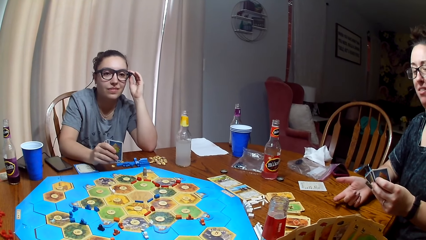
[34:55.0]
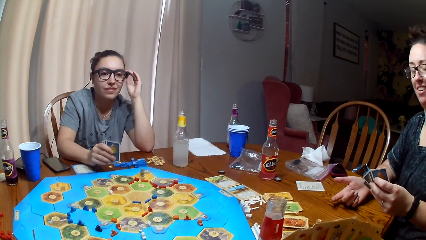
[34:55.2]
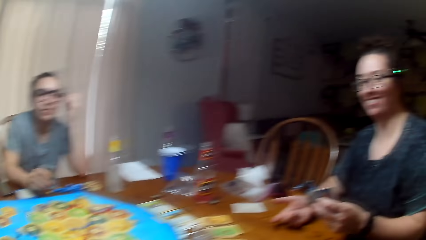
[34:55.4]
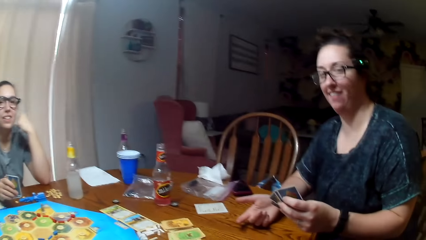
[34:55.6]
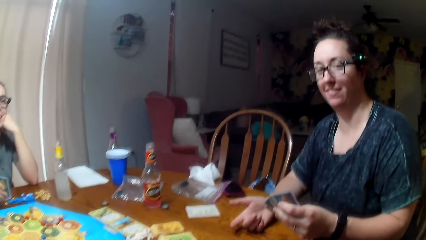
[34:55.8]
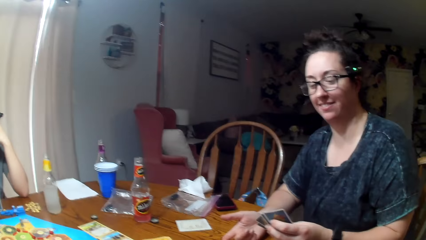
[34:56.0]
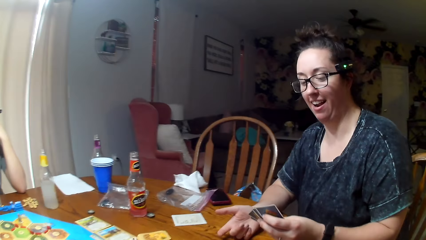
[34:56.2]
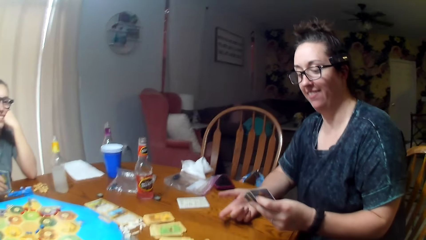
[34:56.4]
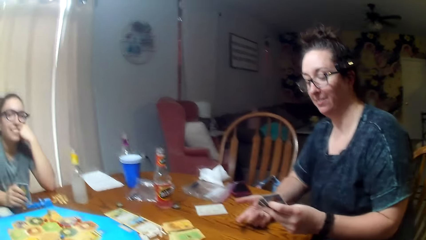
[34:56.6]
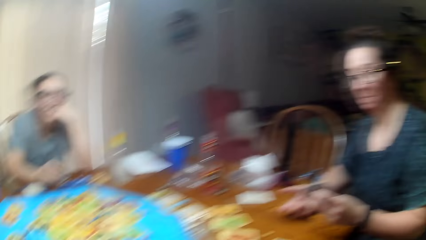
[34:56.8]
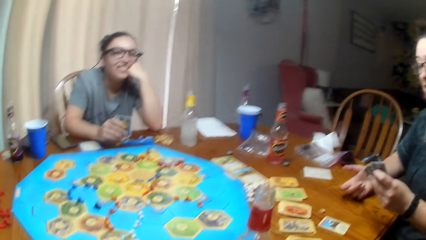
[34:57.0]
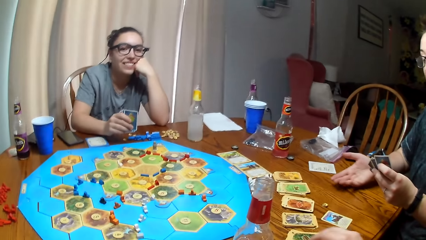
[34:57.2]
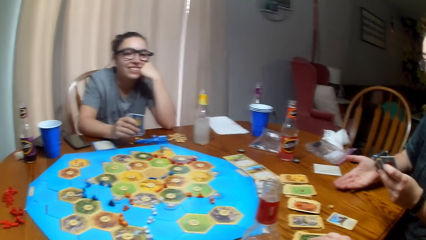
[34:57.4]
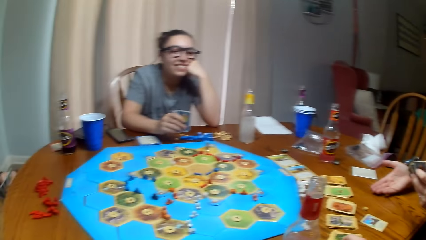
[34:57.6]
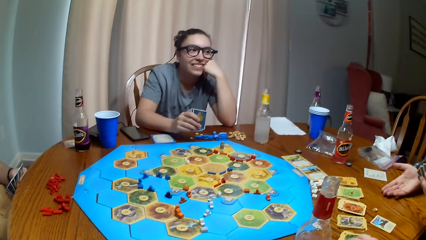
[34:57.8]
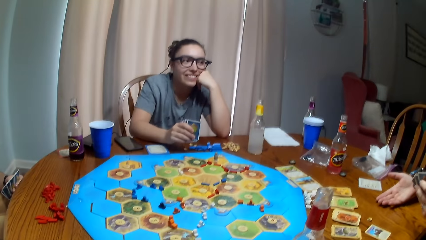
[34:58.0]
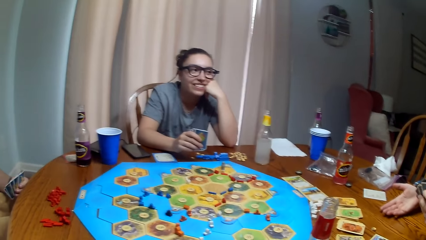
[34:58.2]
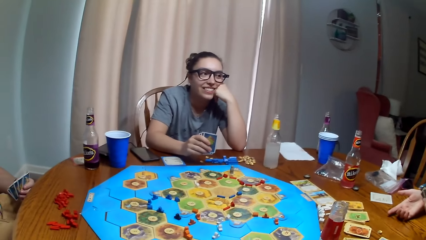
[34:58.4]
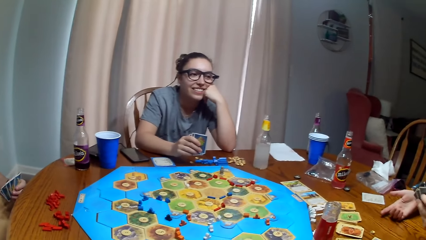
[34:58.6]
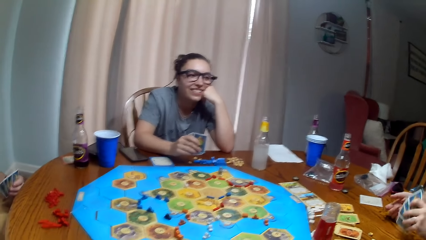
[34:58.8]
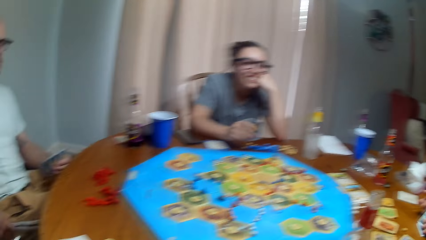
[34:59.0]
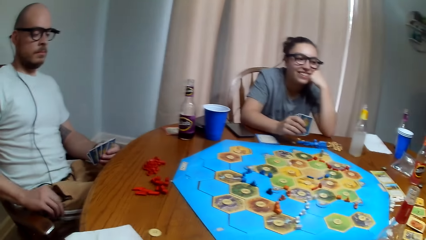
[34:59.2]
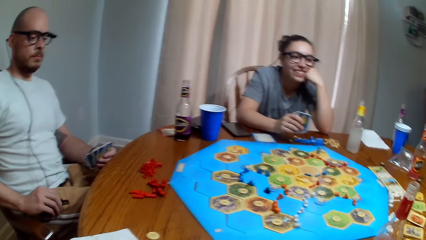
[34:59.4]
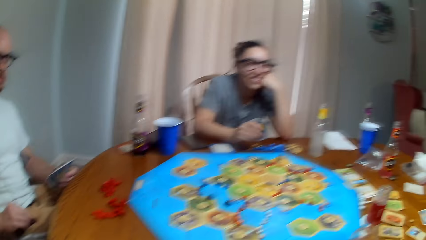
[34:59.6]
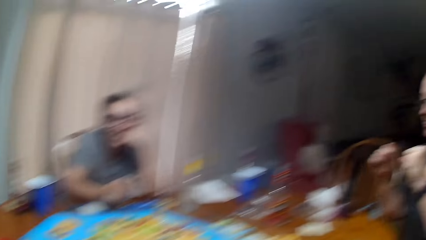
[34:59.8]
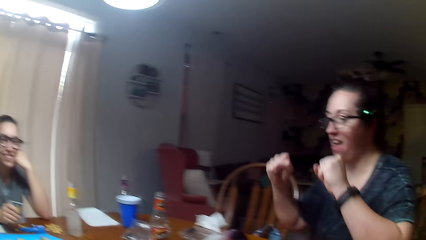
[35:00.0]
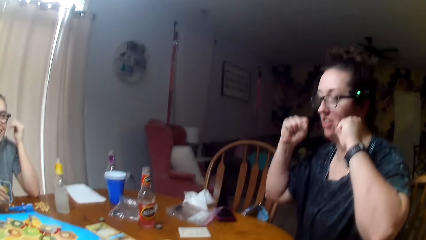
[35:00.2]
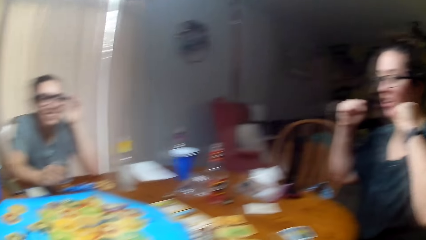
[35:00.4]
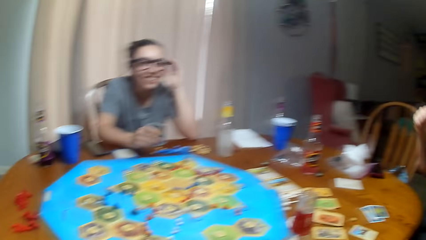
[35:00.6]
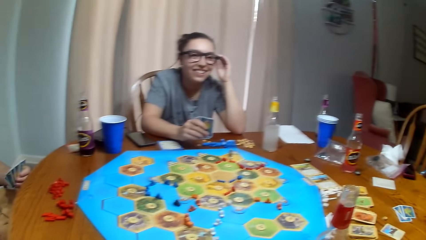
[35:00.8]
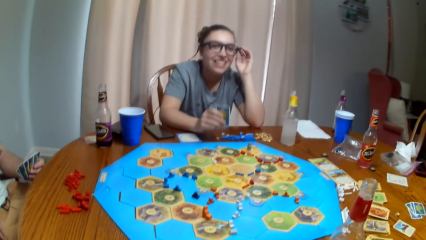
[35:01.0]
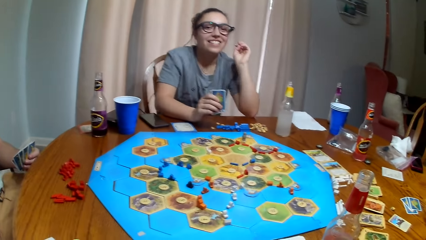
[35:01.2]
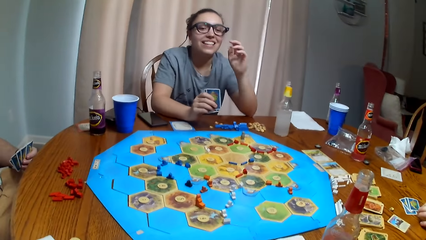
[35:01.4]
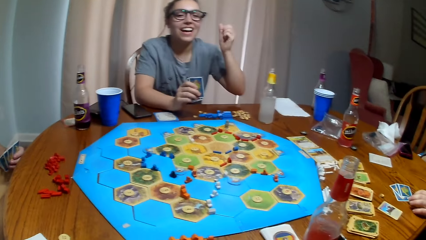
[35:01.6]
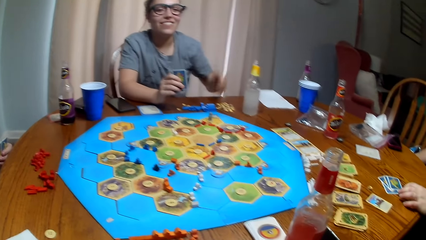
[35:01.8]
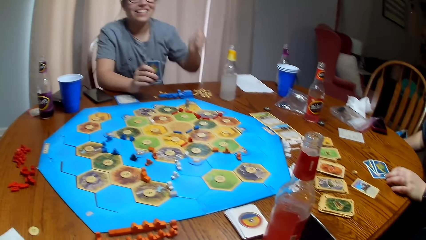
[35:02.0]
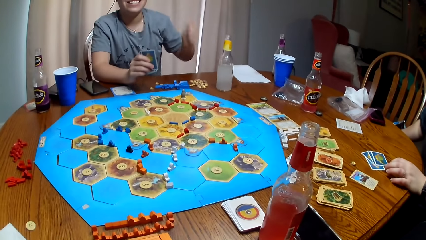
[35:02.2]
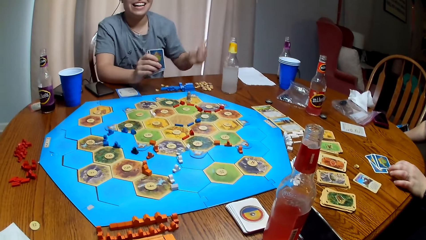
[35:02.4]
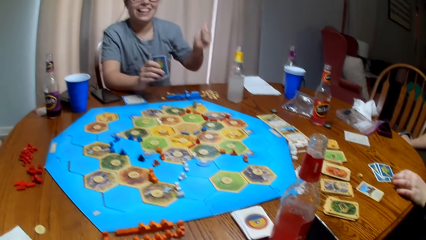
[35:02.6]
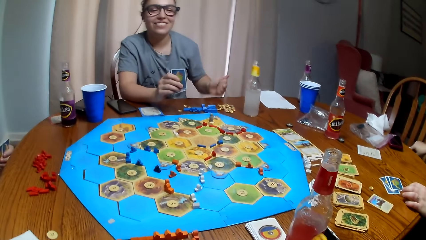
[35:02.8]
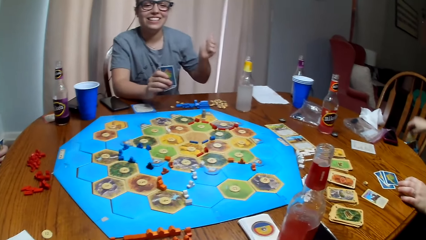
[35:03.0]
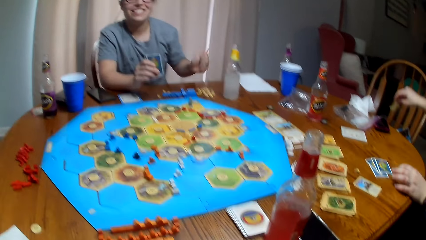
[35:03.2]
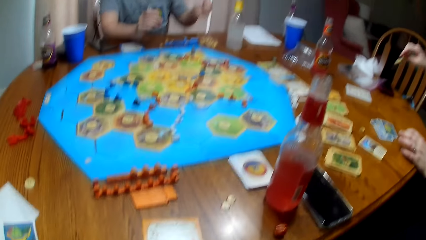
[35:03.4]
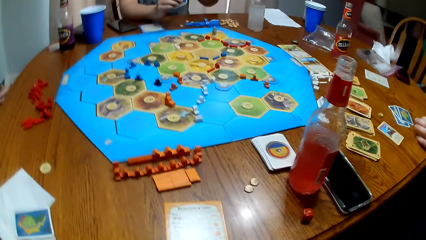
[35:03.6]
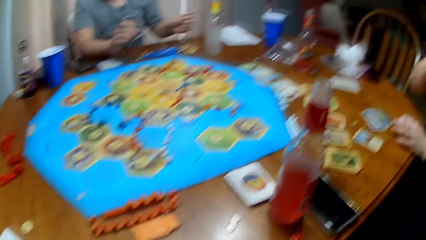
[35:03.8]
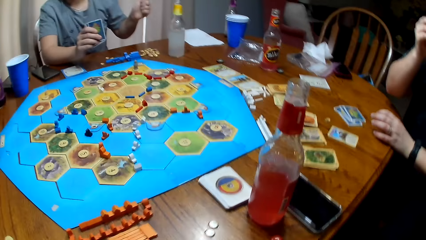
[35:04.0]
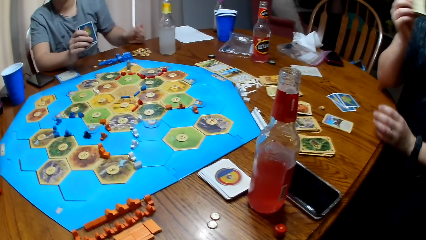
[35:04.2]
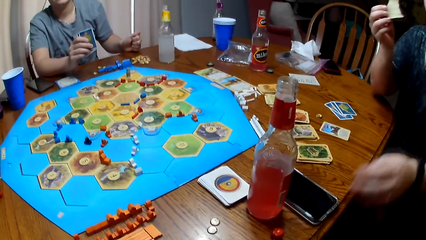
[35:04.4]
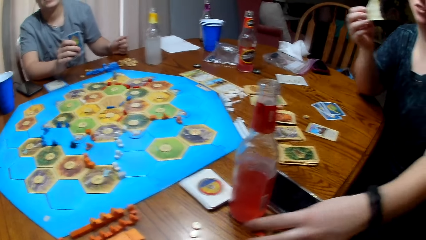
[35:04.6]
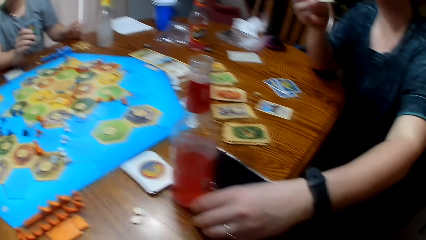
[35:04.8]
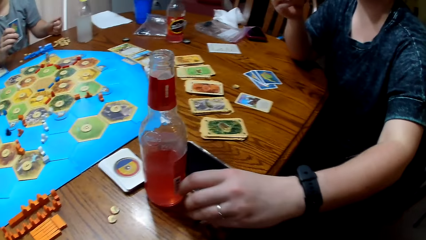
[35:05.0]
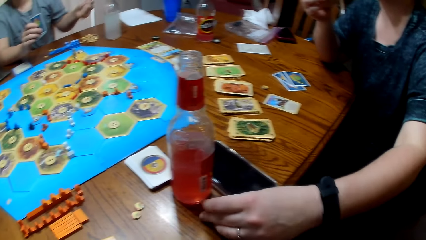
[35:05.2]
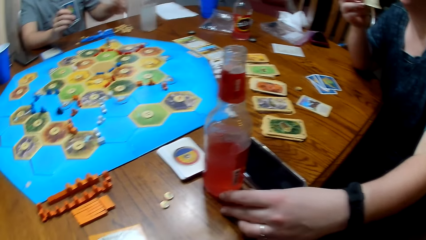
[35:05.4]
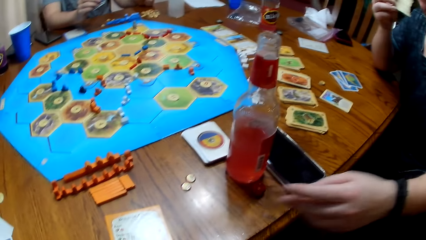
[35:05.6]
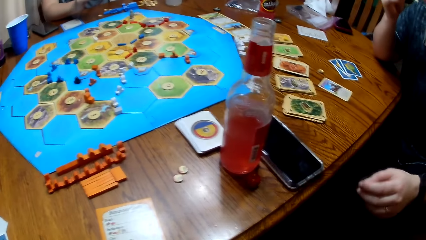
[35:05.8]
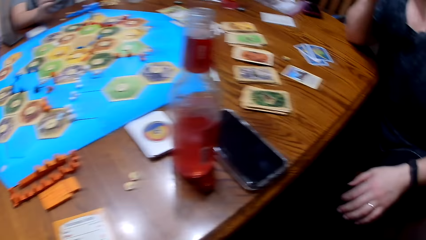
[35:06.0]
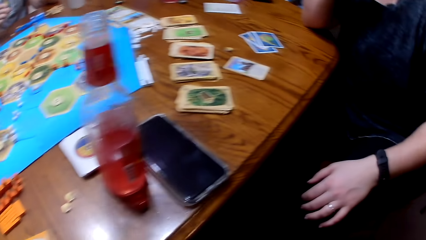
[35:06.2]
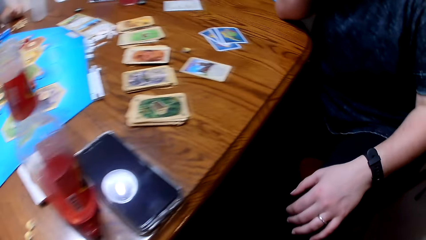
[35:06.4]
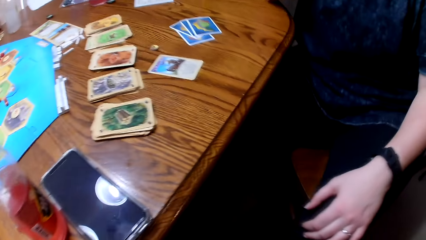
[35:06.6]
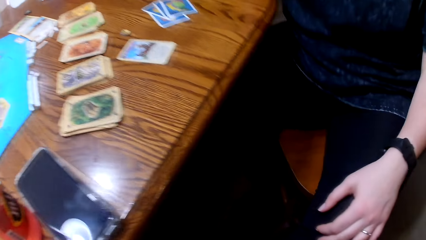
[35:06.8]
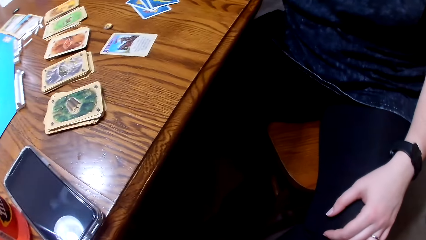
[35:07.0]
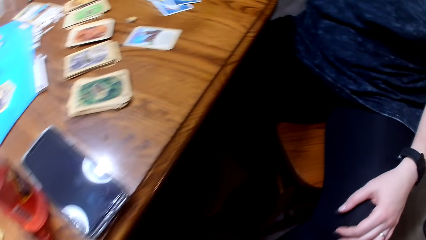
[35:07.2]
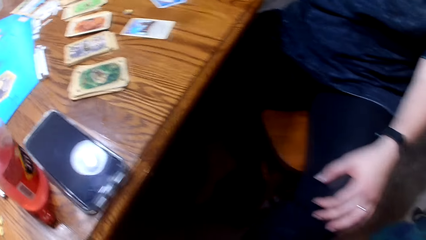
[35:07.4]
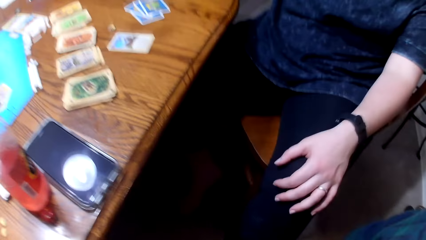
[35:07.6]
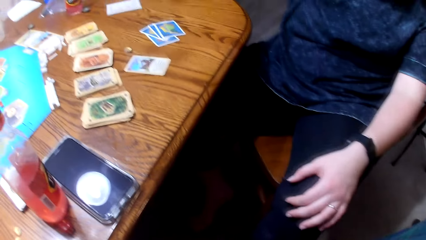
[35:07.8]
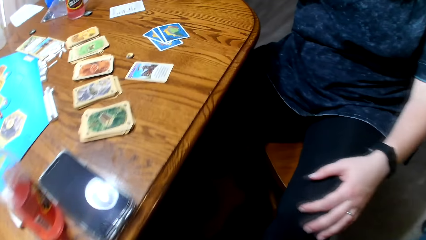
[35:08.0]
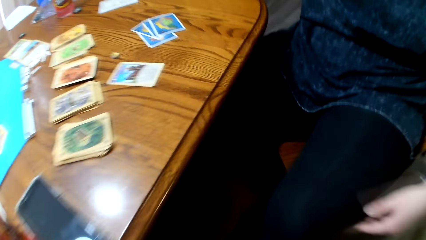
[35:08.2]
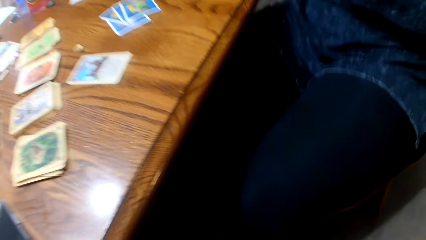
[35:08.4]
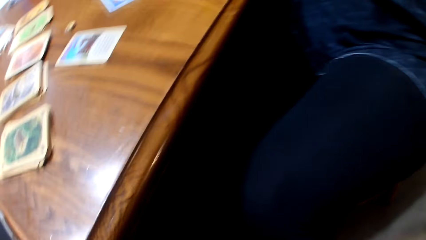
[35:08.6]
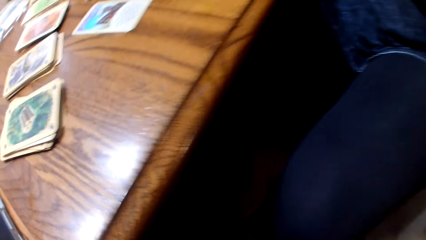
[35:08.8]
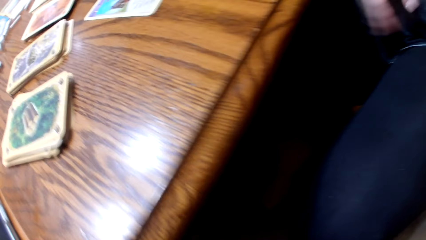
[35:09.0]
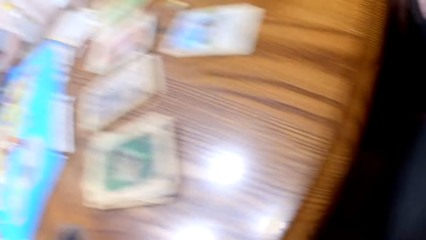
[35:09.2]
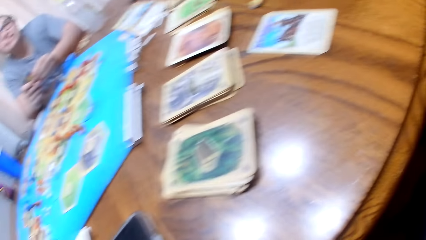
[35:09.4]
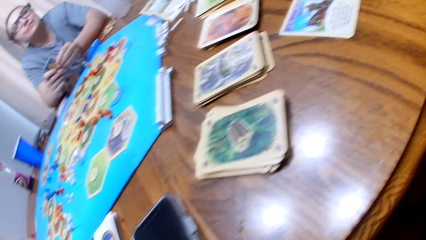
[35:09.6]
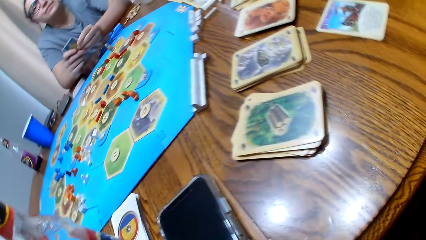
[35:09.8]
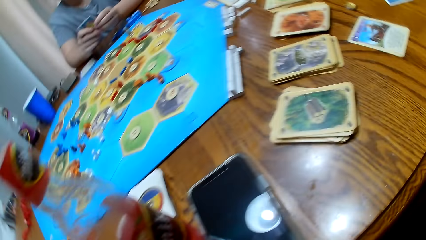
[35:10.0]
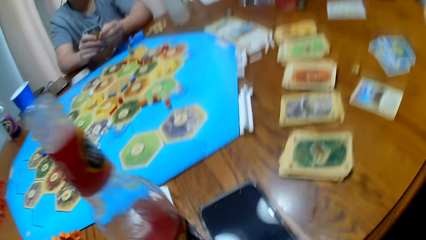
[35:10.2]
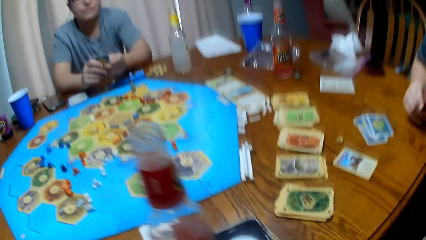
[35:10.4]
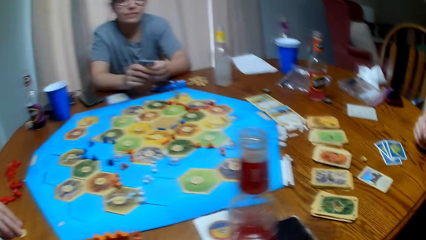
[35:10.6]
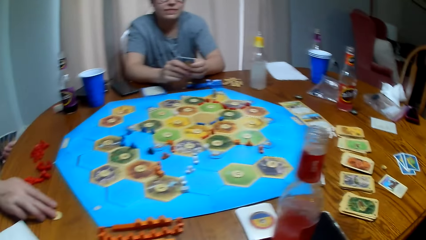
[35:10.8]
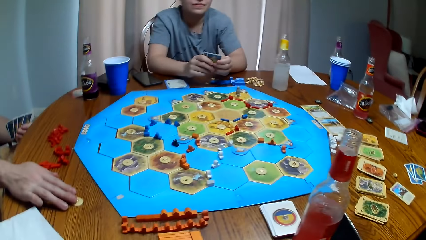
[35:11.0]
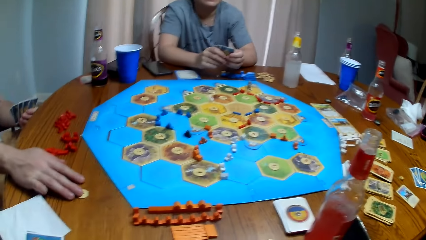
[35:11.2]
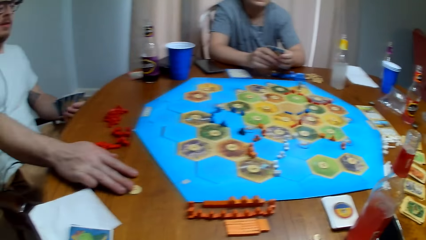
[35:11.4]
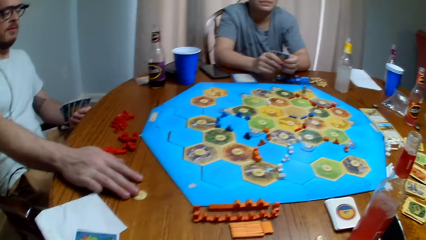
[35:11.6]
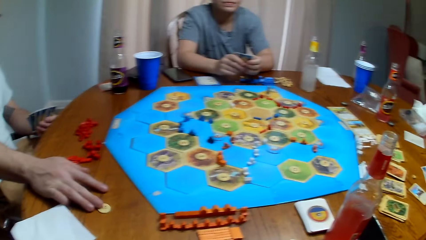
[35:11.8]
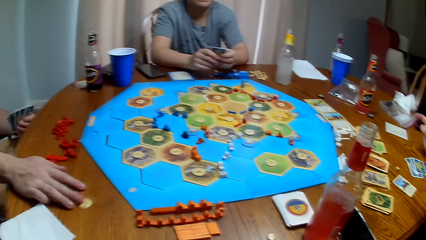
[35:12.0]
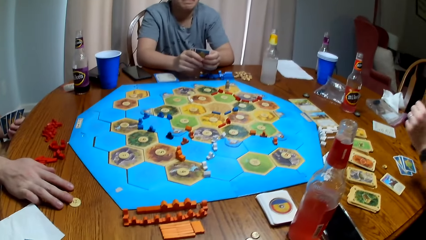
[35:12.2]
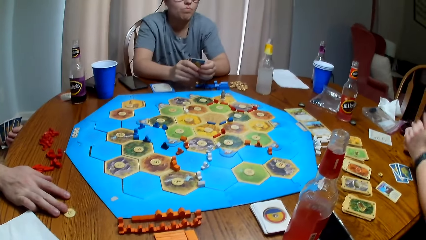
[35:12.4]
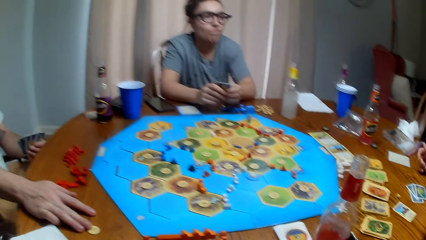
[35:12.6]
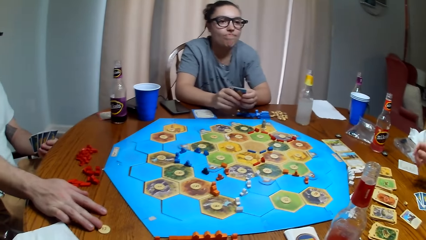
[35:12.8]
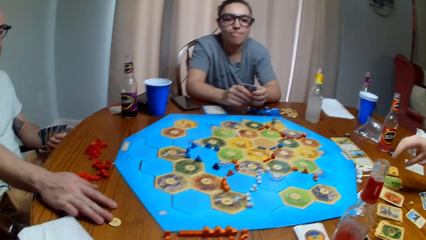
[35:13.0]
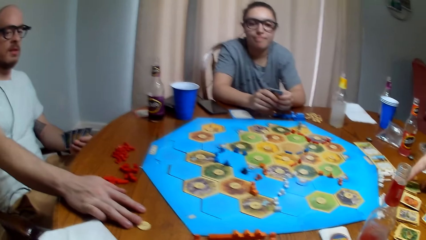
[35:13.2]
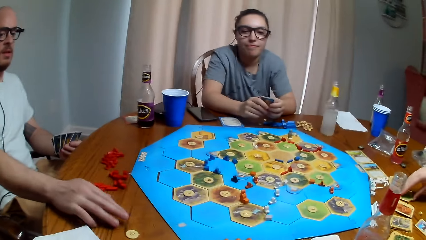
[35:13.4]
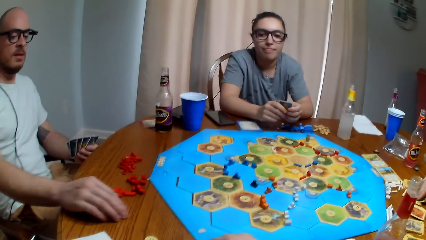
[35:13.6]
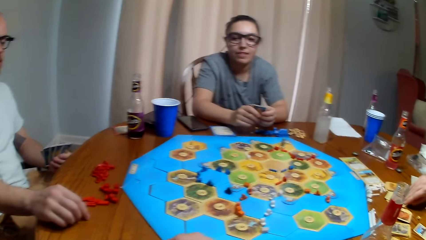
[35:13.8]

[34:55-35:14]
A woman raises the hands. A person eats crisps. Another person cheers up. Another woman hits the table. The first person touches dice. The first woman puts the dice down. The camera wearer looks for dice and picks dice. A third person scratches the table. The camera wearer dialogues with the first person and the second person. A man touches something.
